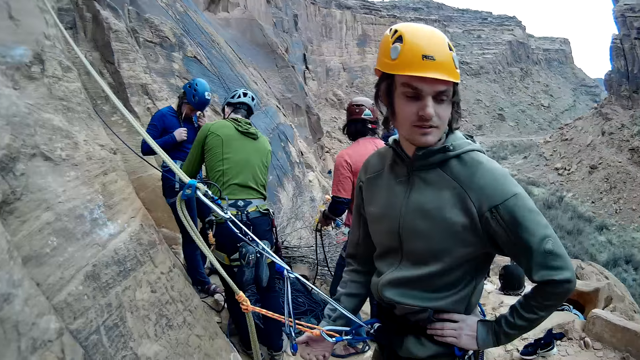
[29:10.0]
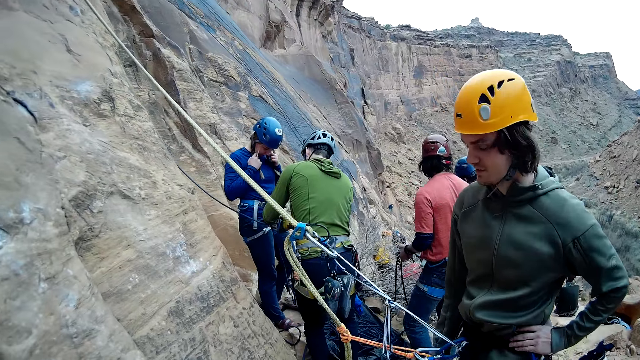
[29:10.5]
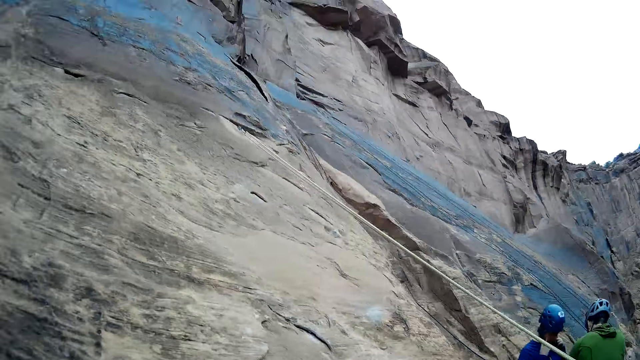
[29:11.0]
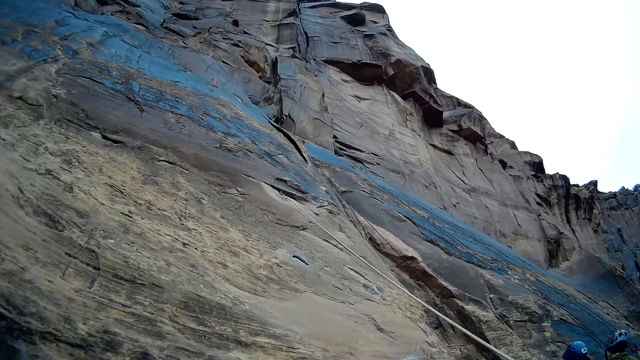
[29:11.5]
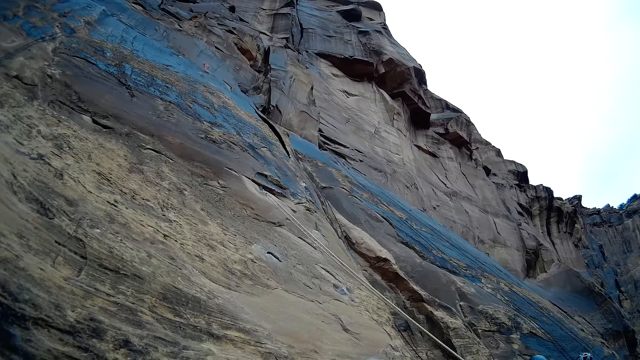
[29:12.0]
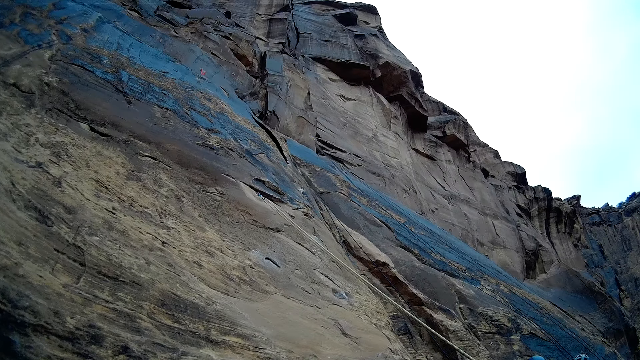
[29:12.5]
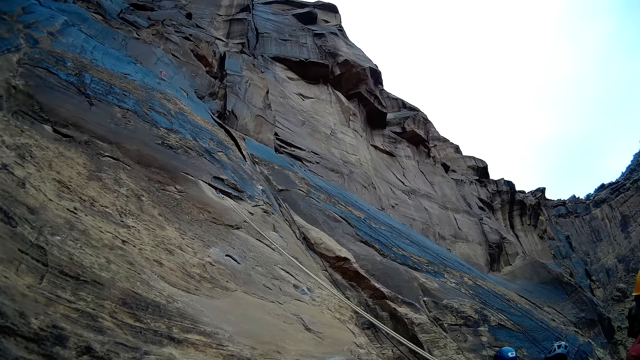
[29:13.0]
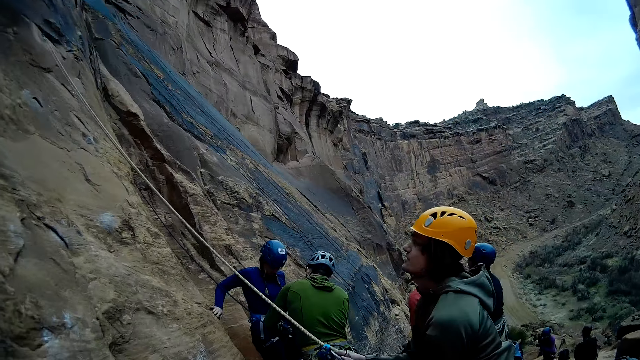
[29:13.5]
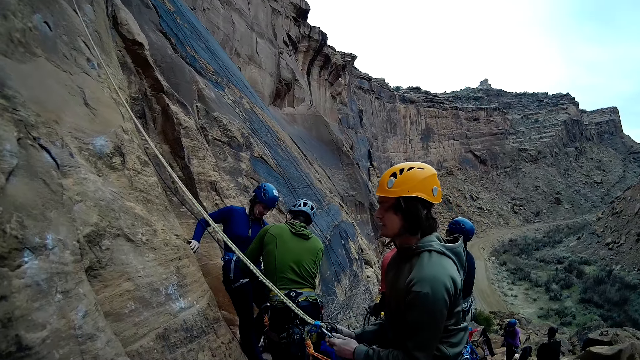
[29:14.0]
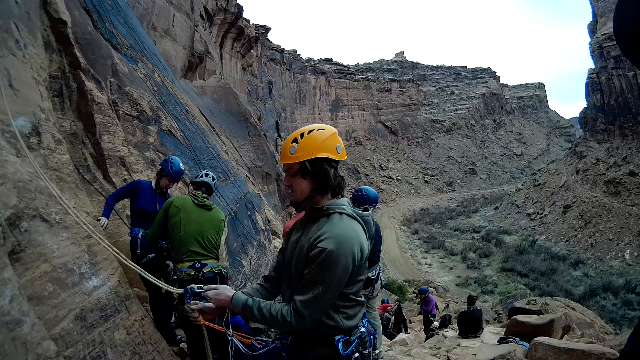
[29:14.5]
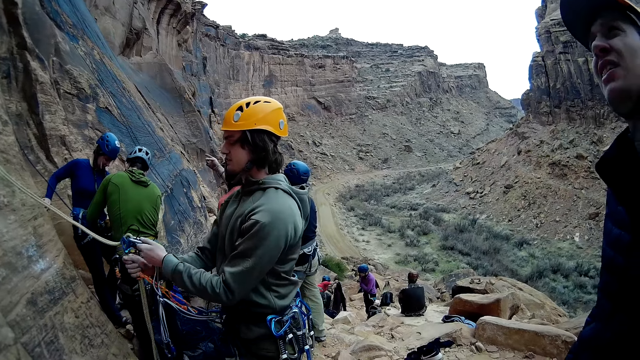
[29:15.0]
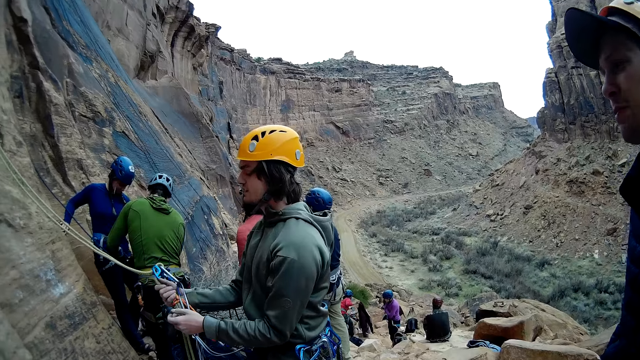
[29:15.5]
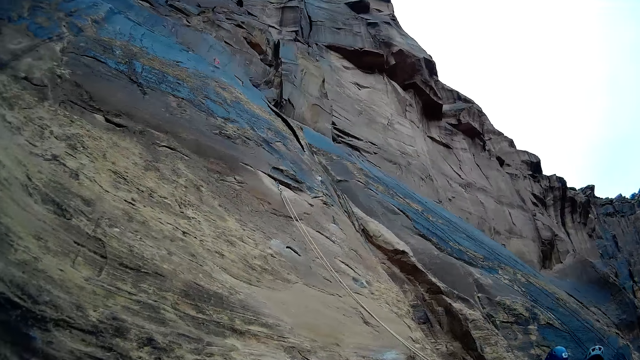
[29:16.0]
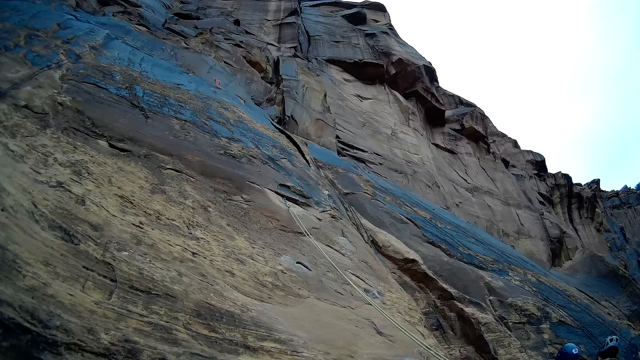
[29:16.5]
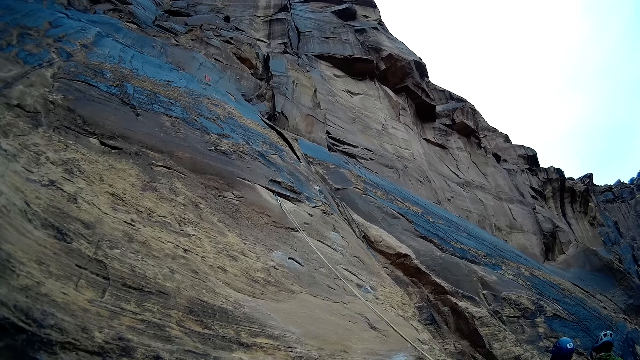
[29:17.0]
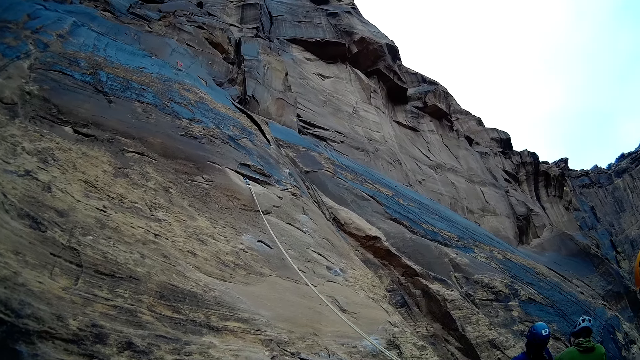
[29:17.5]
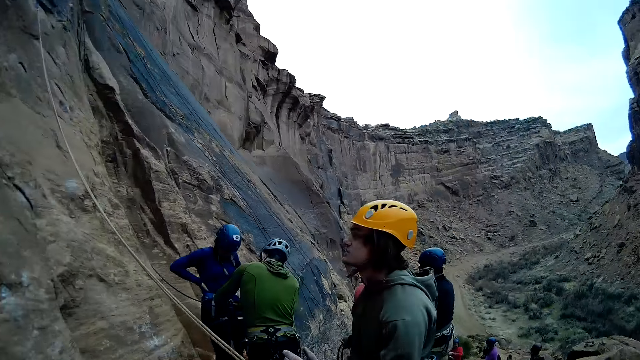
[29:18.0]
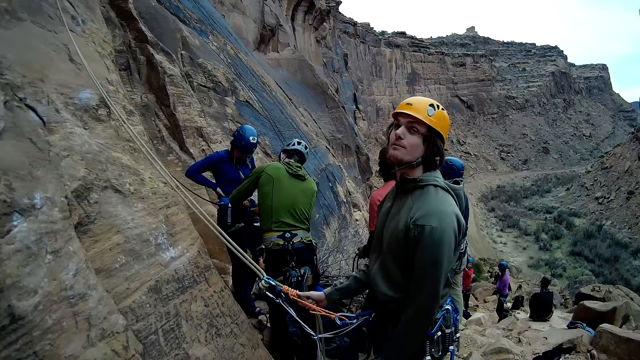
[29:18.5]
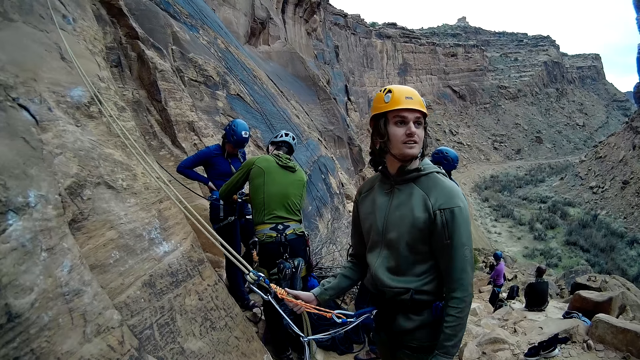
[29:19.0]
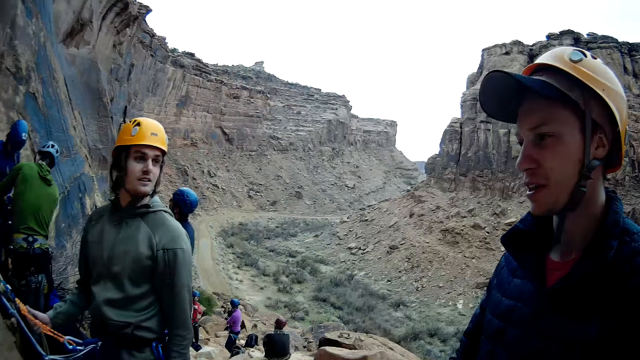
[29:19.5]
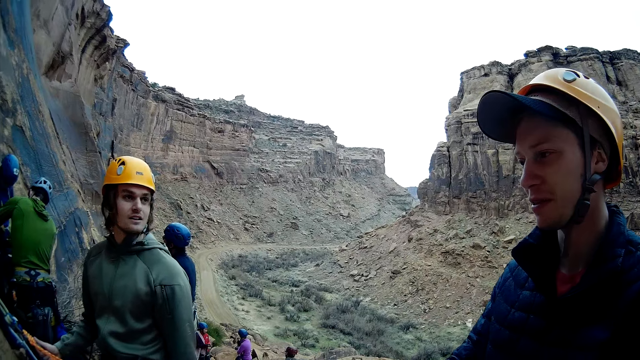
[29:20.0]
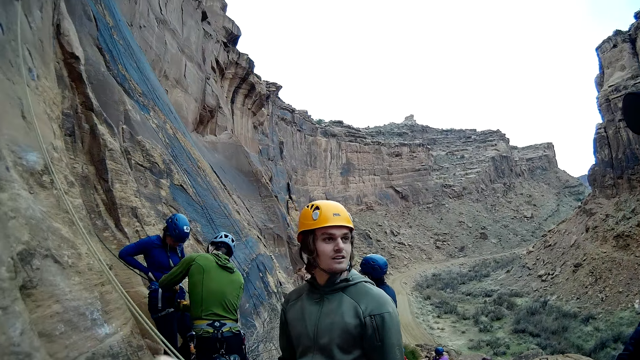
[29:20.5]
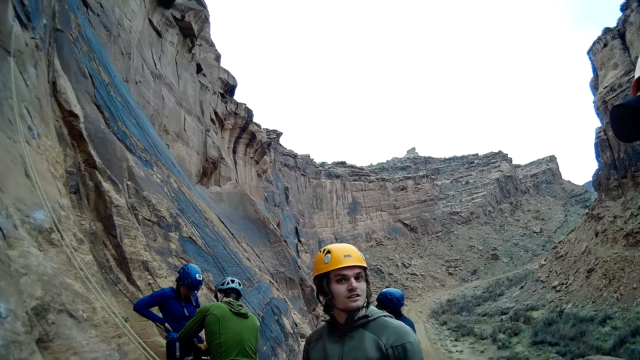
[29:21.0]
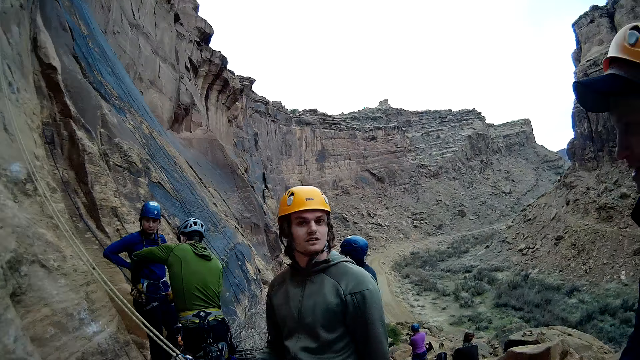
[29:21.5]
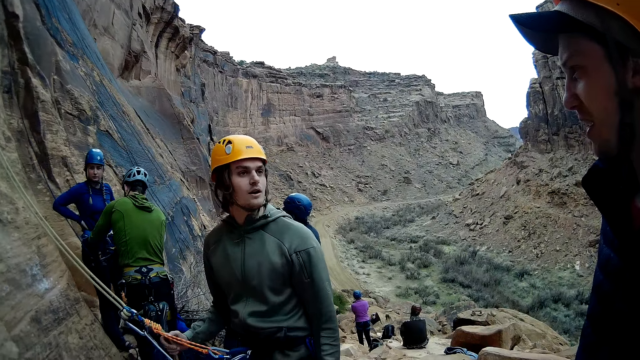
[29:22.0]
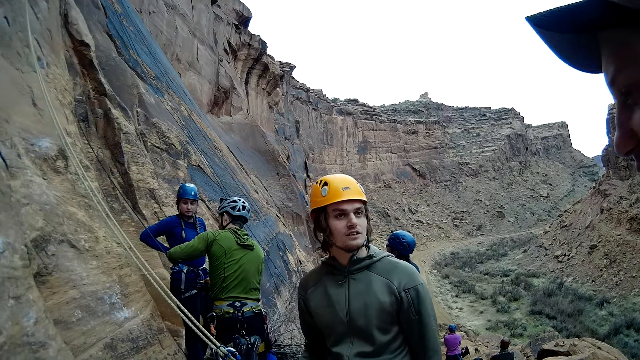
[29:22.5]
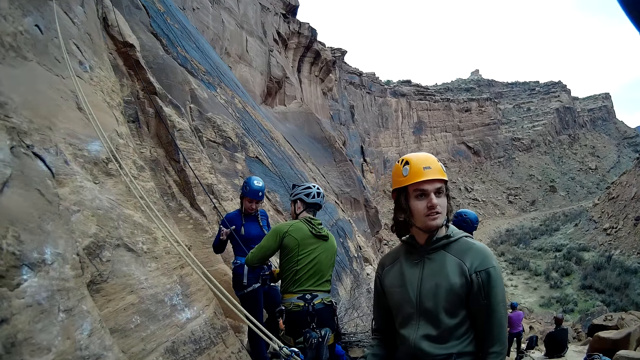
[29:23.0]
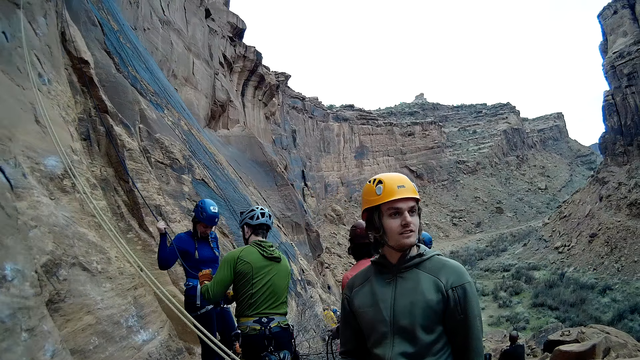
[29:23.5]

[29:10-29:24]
The camera wearer looks up the mountain. A mountain climber adjusts a quickdraw on his body. The camera wearer looks around. The mountain climber converses with a man. The camera wearer discusses with the mountain climber and the man.

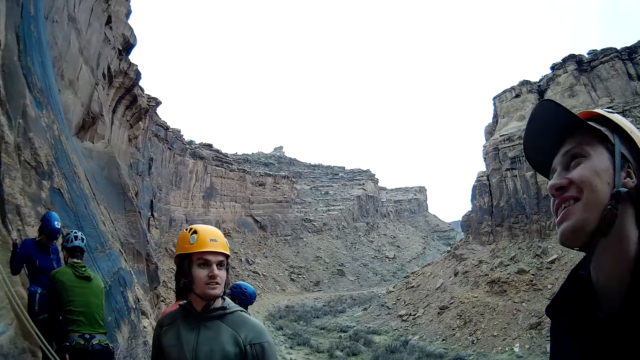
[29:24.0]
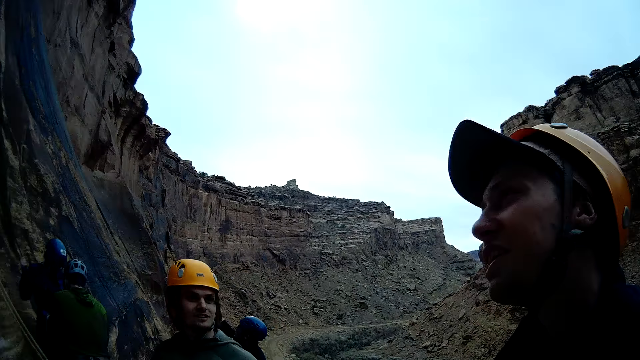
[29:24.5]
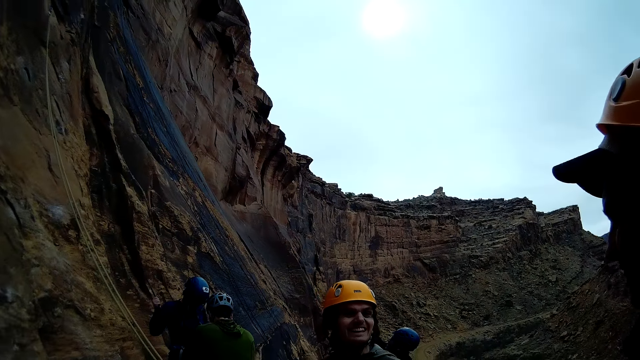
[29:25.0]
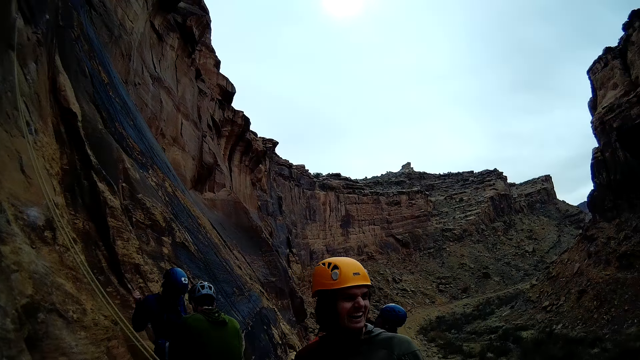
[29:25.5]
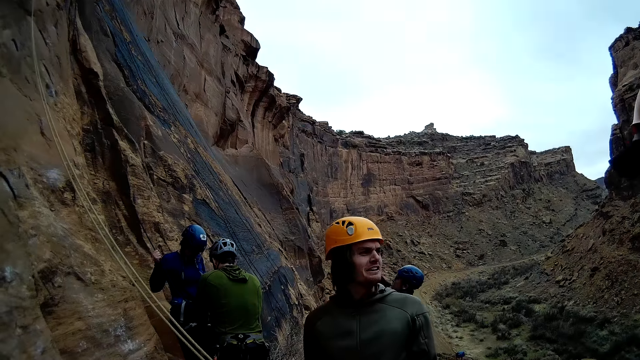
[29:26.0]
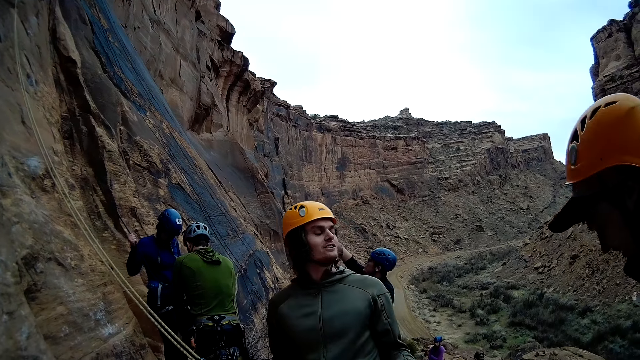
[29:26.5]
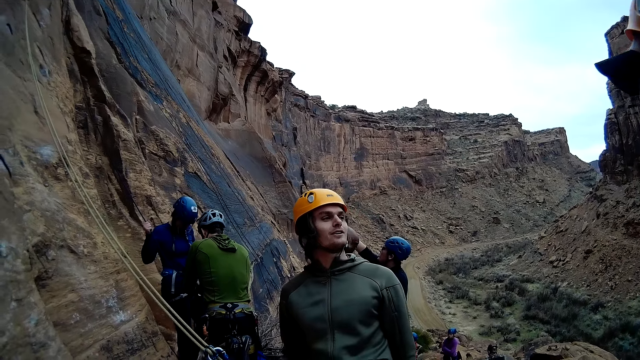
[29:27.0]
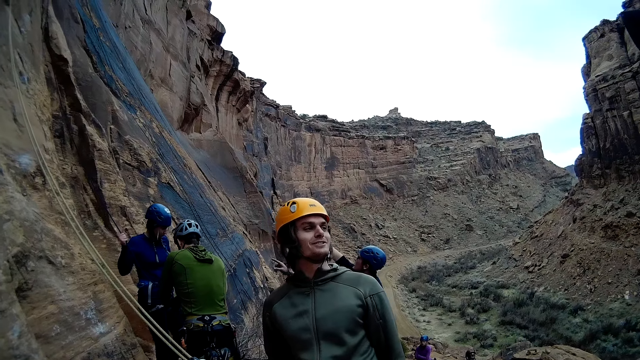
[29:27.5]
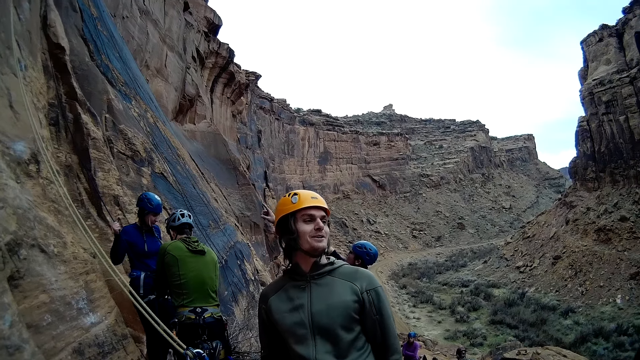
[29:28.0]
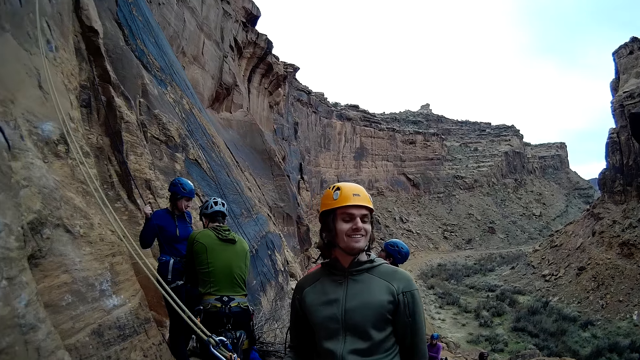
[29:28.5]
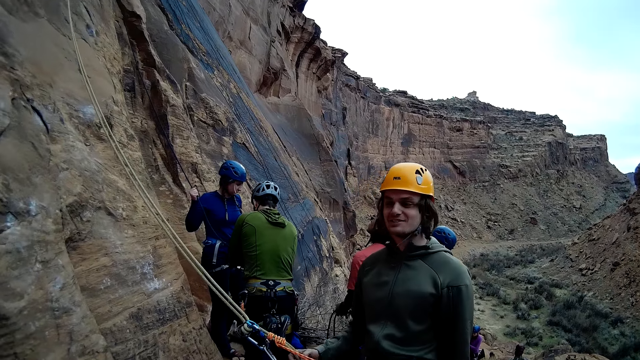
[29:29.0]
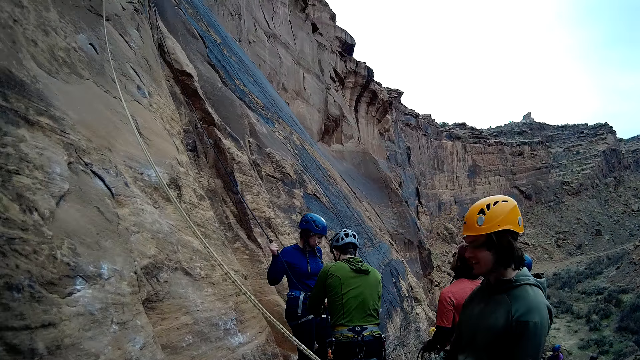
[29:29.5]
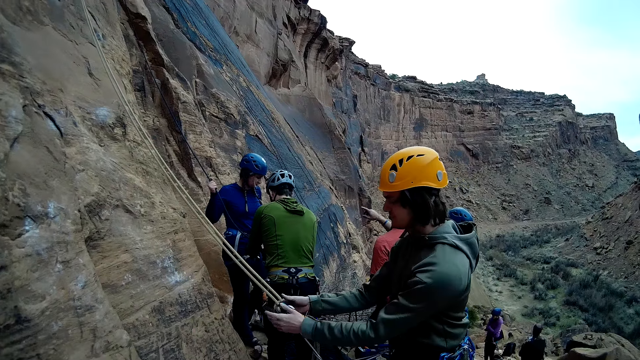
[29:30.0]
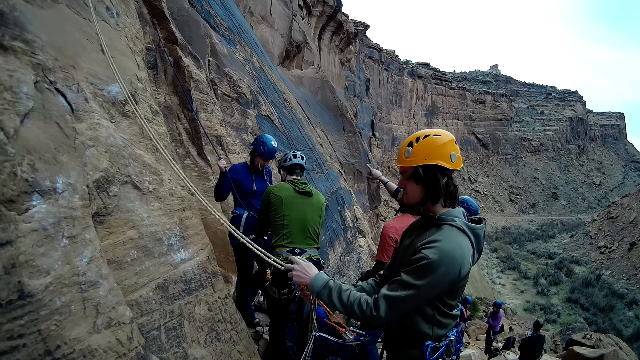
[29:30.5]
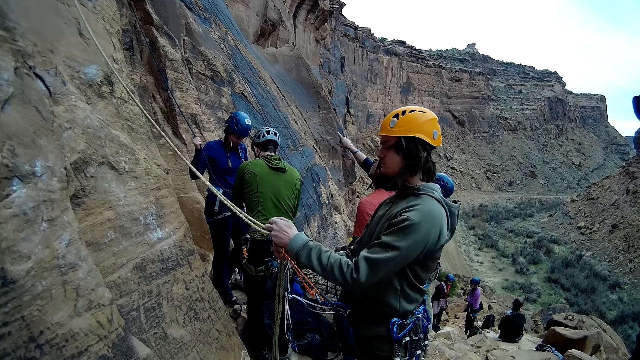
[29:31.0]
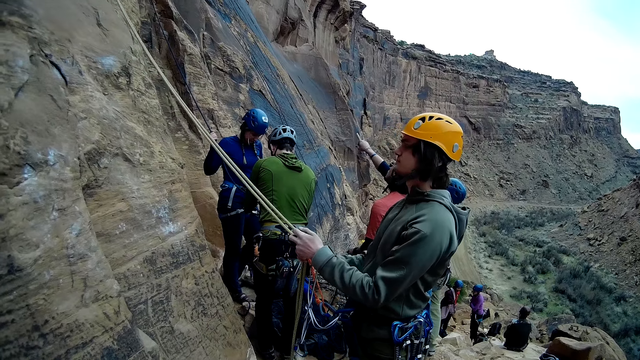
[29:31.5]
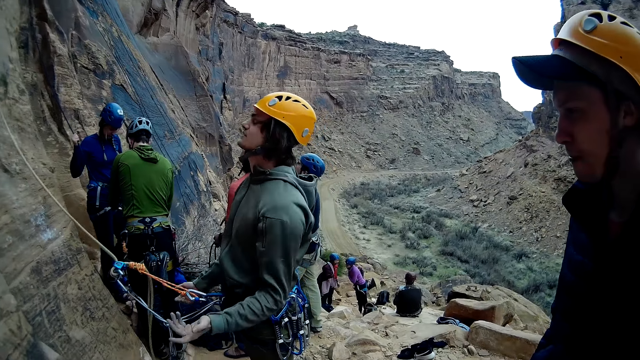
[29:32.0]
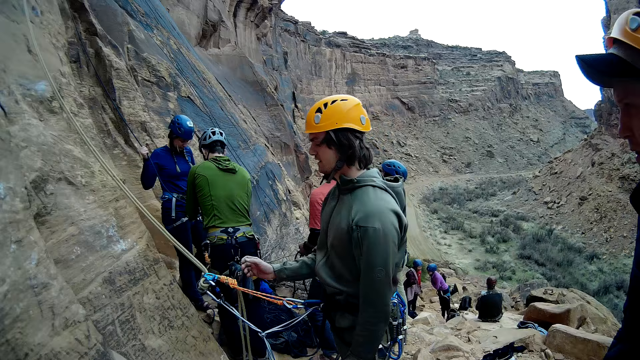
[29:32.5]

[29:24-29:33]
A man fixes the mountain climbing rope.
